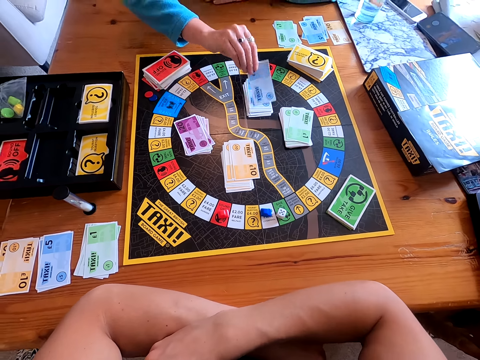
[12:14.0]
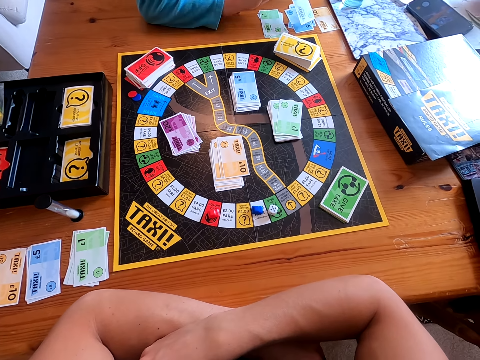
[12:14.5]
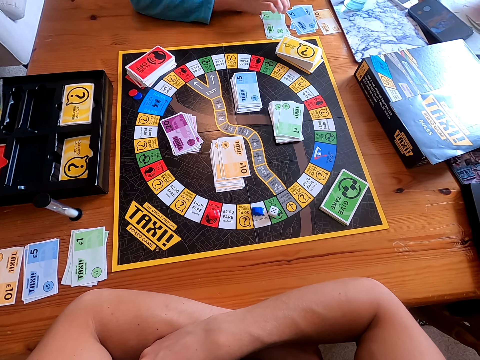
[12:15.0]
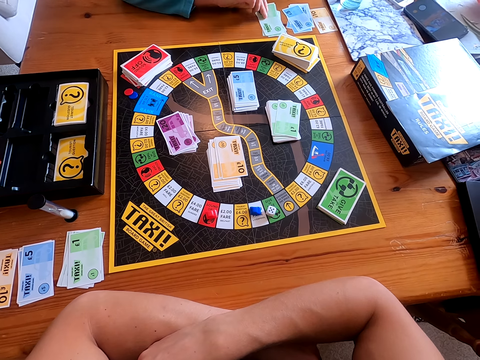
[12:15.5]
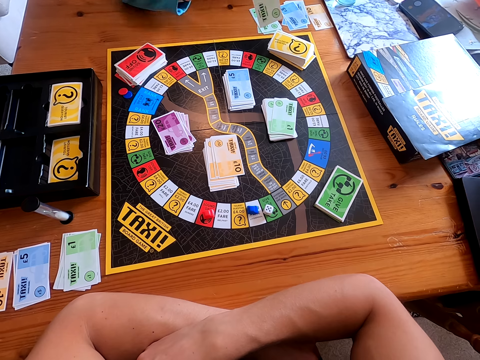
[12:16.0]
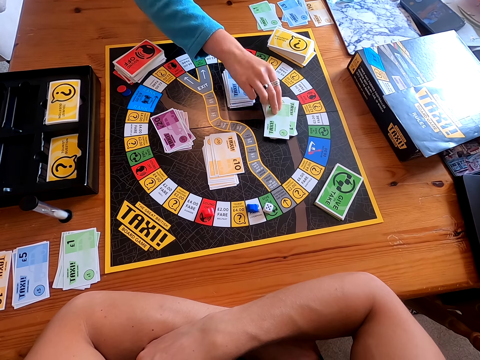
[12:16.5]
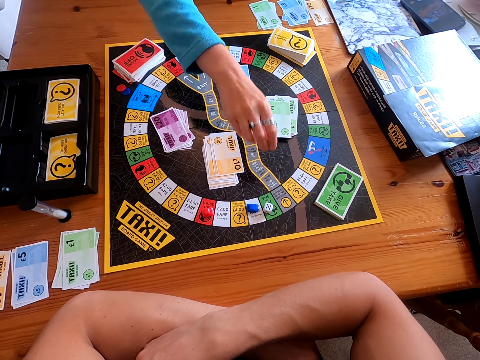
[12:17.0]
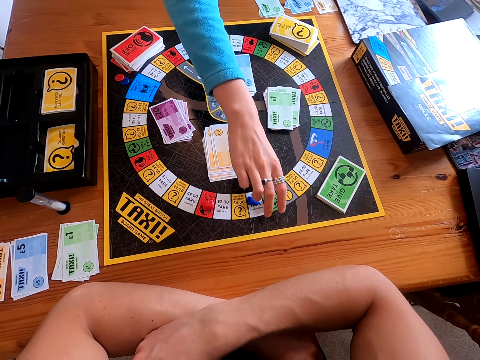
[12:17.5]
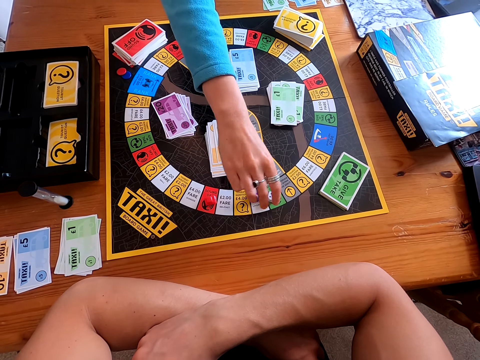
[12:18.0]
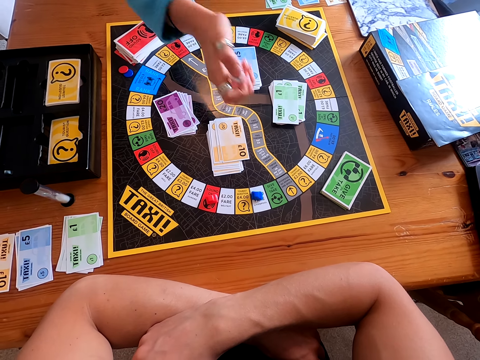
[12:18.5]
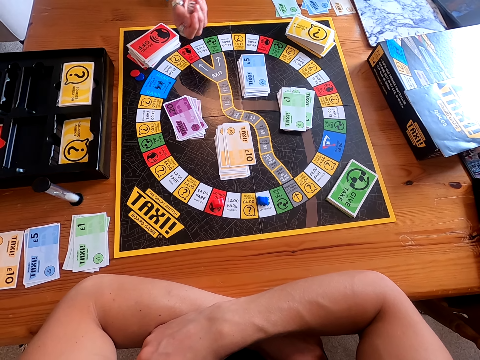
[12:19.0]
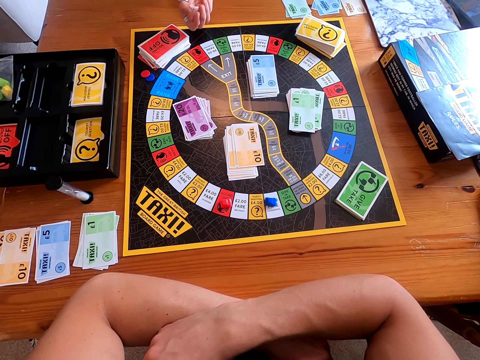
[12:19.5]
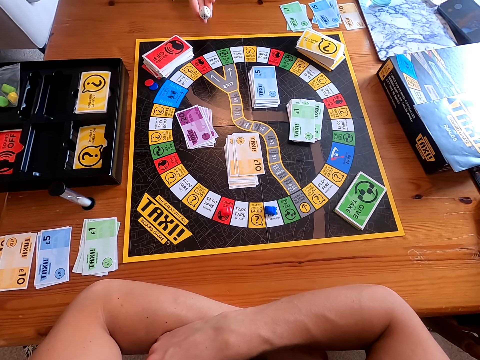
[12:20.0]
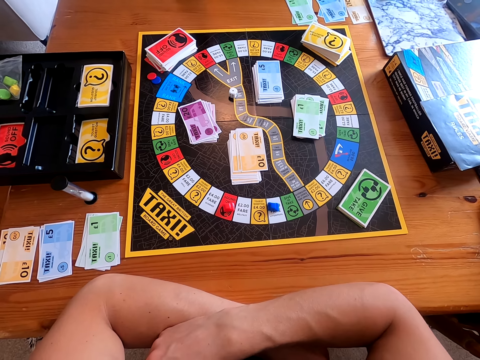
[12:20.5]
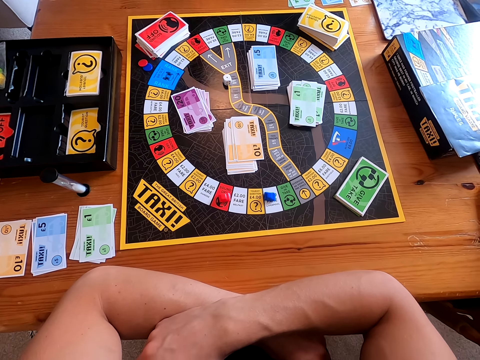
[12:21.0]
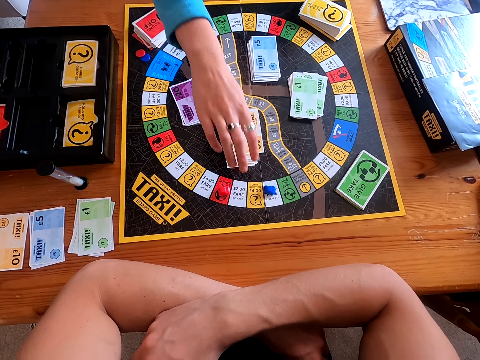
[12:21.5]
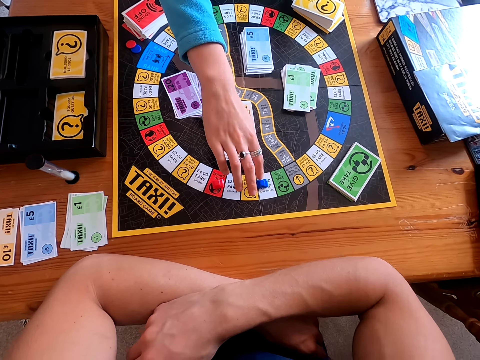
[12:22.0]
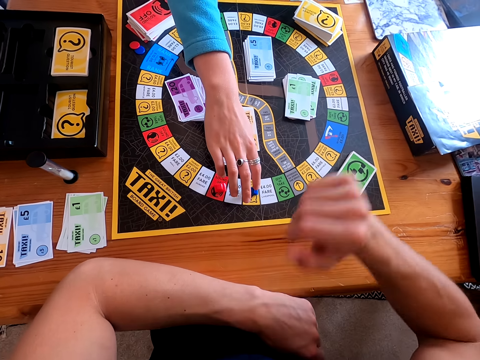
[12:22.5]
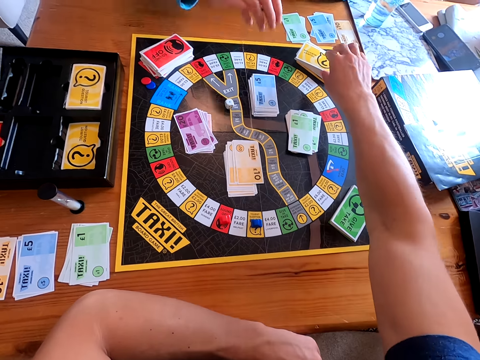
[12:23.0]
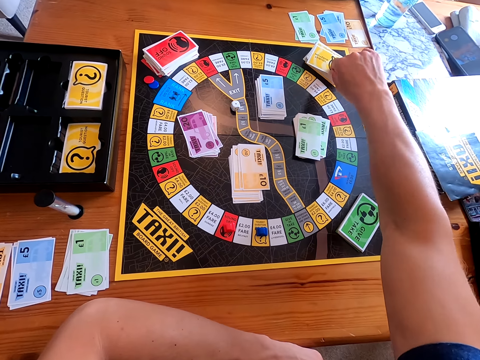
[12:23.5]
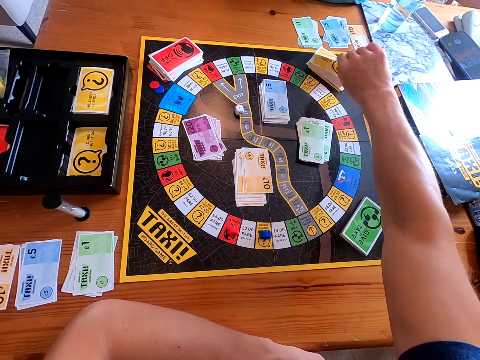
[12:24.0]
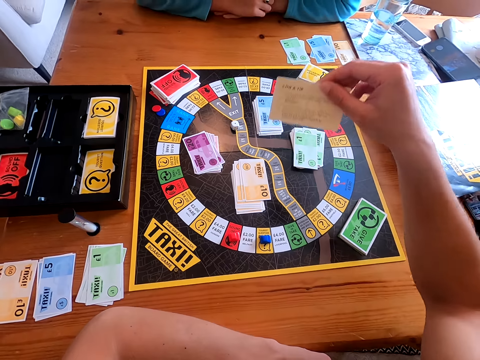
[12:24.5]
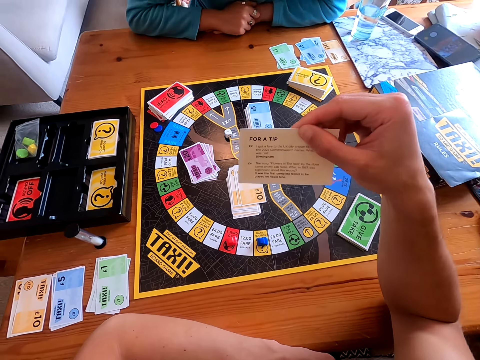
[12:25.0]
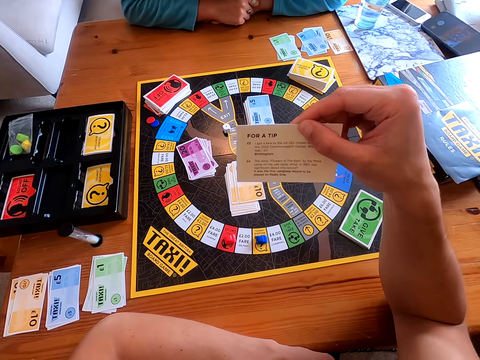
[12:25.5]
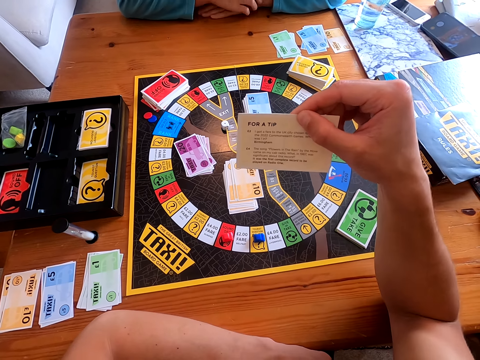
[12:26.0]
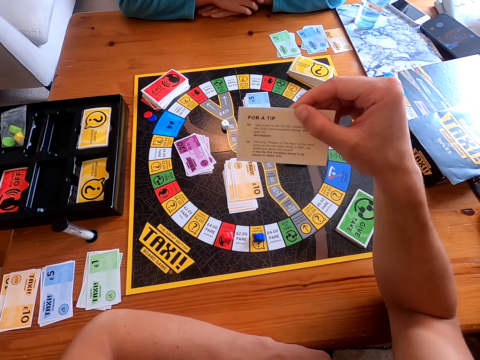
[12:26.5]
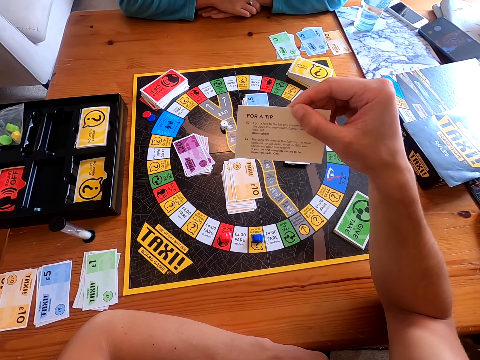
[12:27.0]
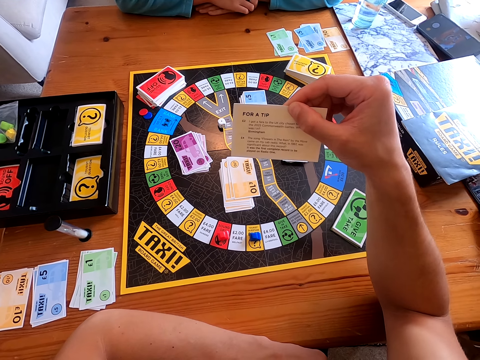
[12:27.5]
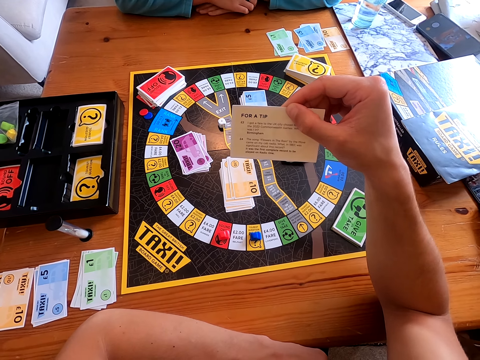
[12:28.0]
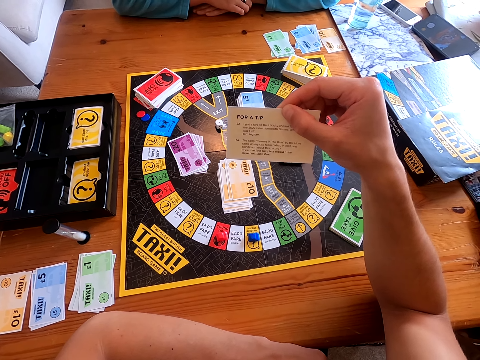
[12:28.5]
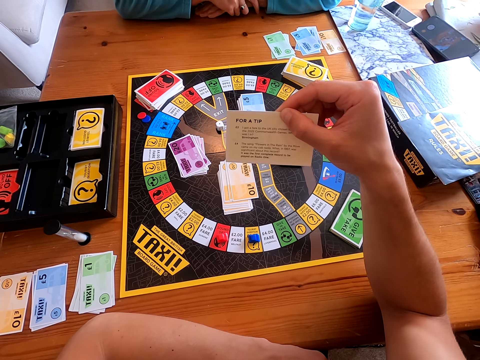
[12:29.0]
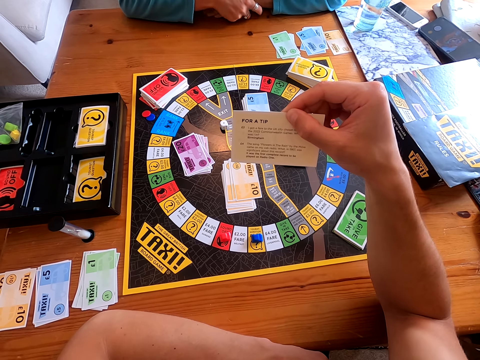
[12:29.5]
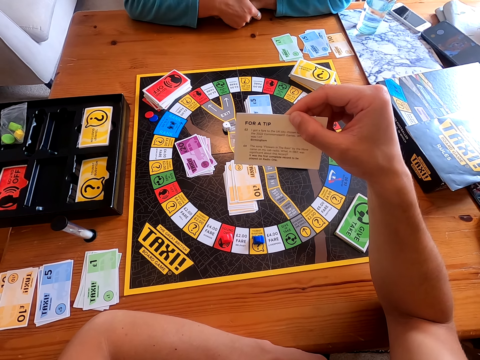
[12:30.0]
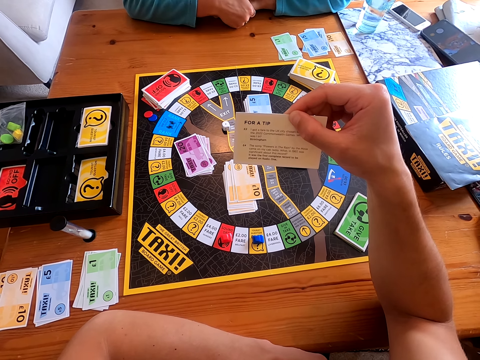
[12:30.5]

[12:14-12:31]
The lady places the blue card on the table. The lady picks a green card from the table. The lady places the green card on the game mat, on the other cards. The lady picks the dice from the game mat. The lady shuffles the dice with the right hand in her hand. The lady throws the dice on the game mat. The lady picks a blue object from the game mat, moves the blue object on the game mat, and lets go of the blue object. The camera wearer picks a yellow card from the board with his right hand. He speaks to the lady. He reads the question on the card.

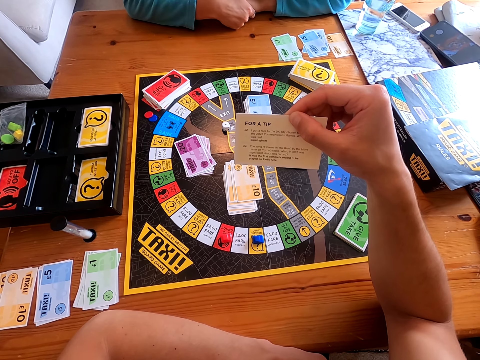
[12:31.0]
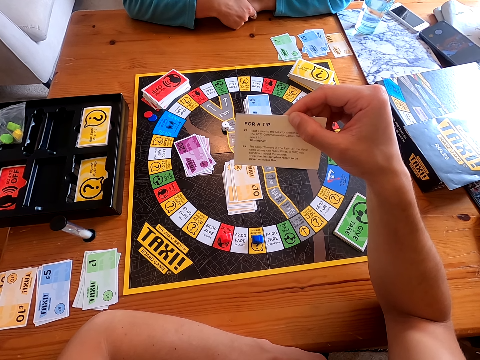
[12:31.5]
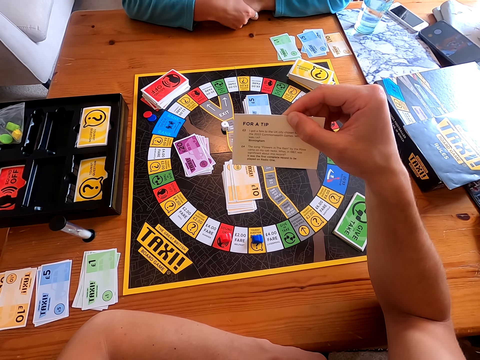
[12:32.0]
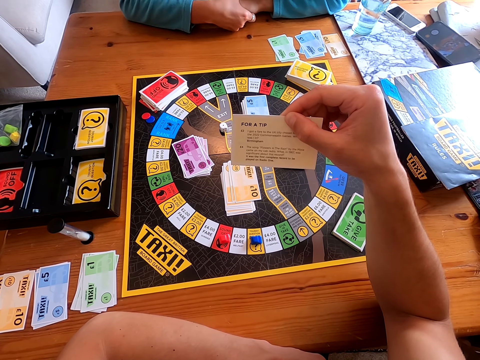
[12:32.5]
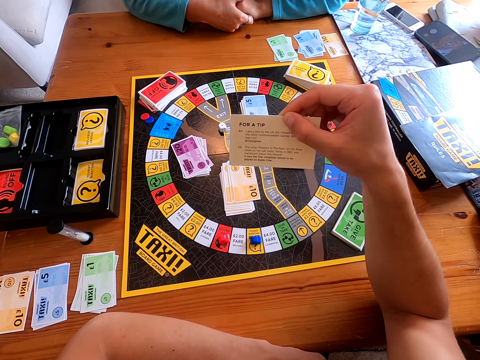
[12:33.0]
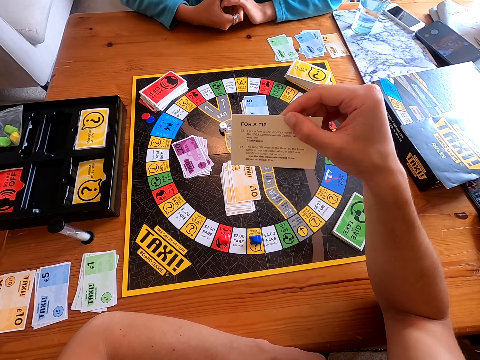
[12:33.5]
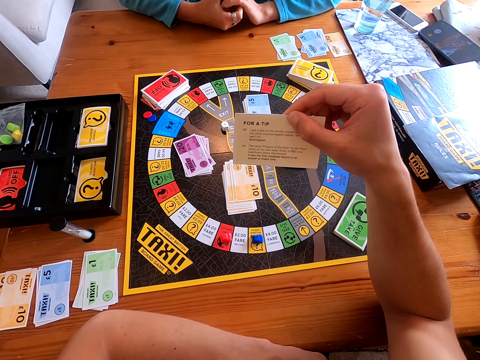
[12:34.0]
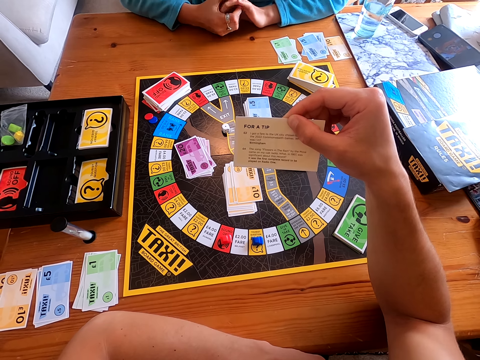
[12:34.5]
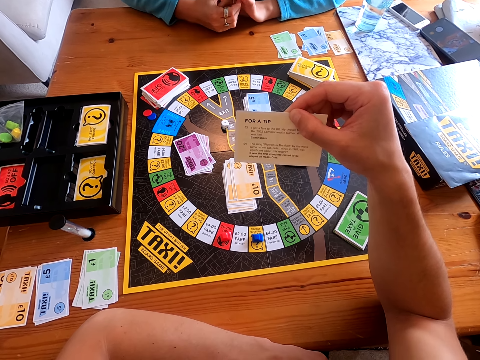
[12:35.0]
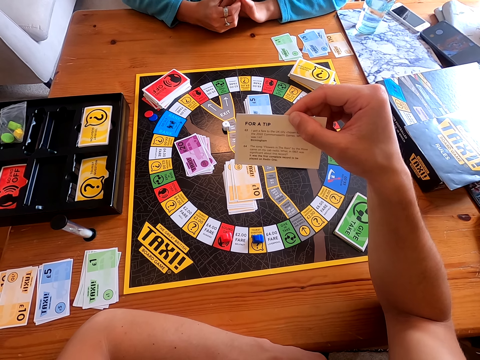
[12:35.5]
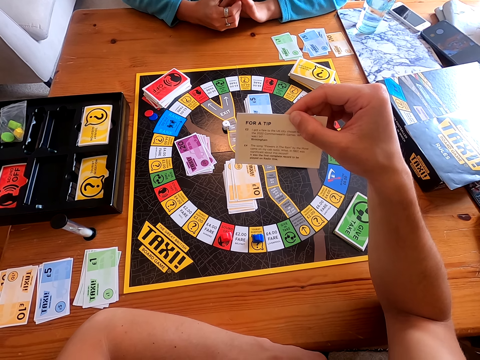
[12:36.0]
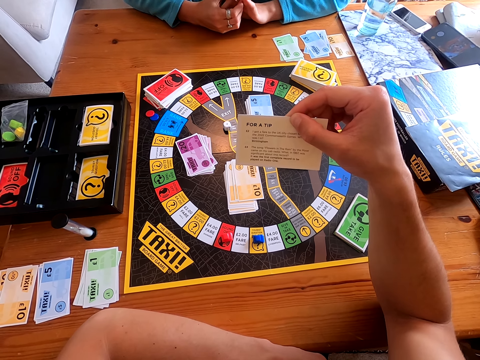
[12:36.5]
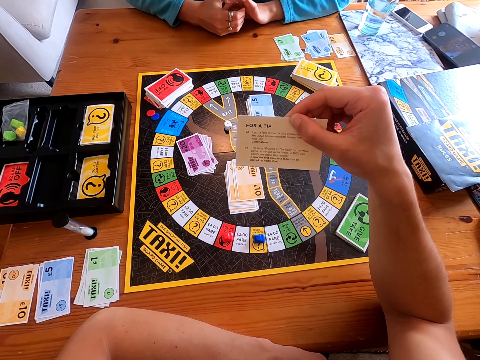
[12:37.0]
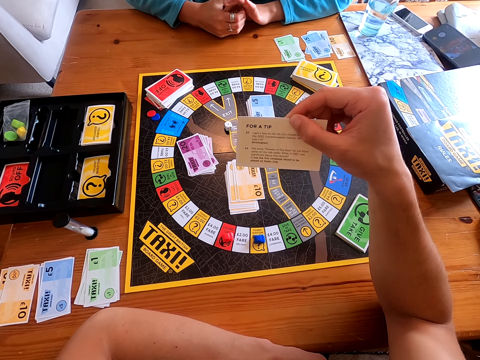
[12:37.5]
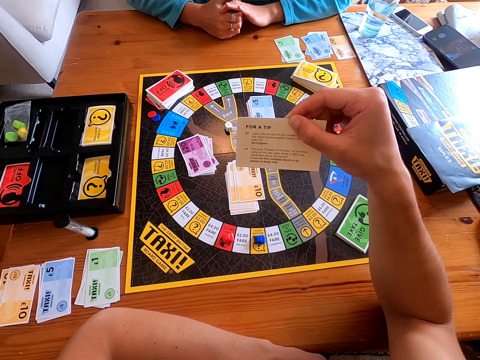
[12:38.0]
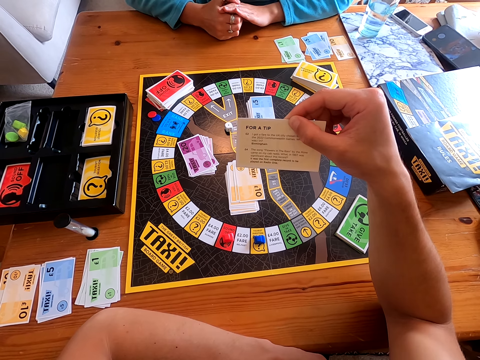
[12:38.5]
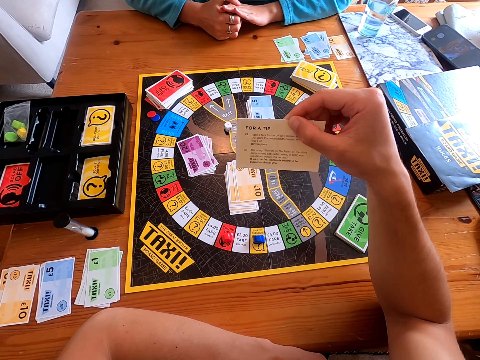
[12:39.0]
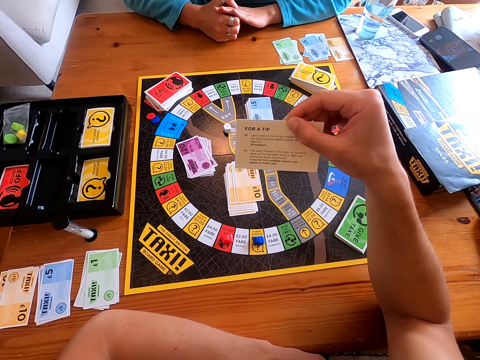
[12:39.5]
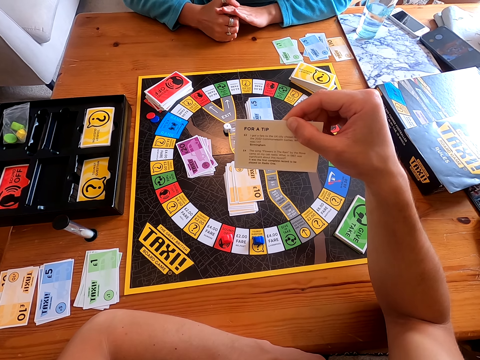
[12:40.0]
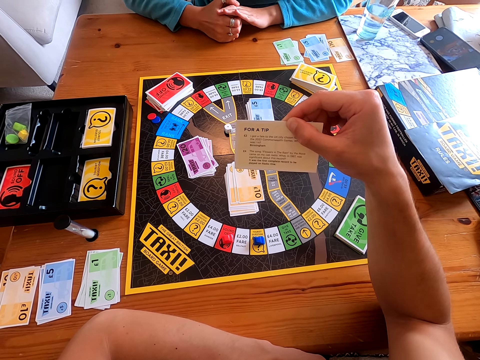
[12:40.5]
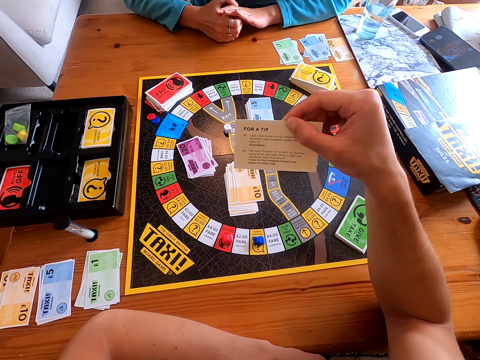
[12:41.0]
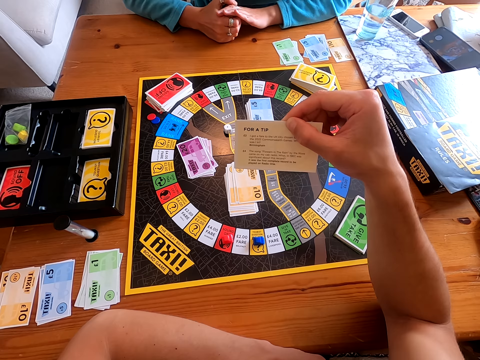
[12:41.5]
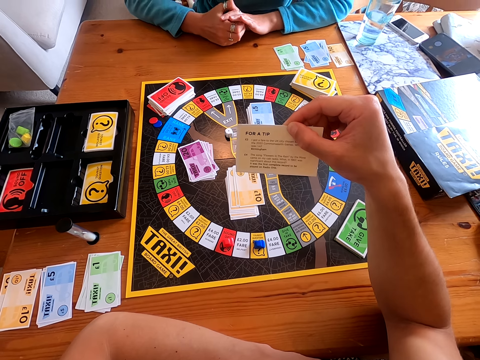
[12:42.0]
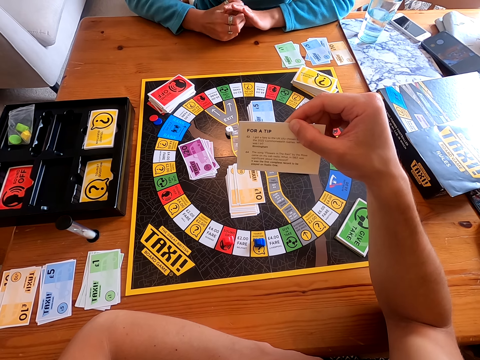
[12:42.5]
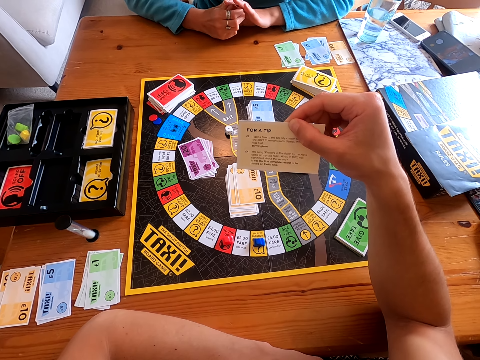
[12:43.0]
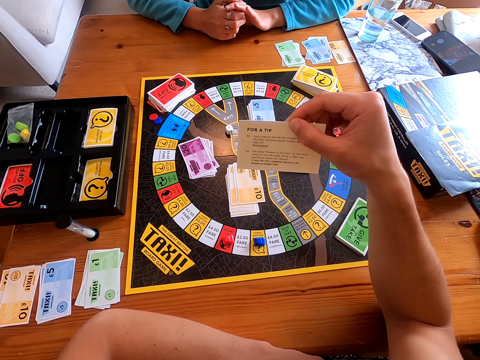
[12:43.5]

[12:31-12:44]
The lady speaks to the camera wearer. The camera wearer speaks to the lady. The lady speaks to the camera wearer and answers the question on the card.
